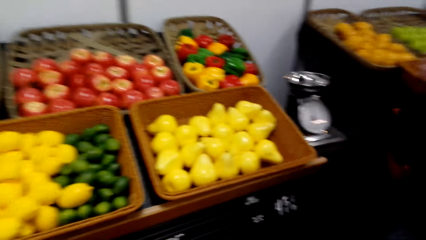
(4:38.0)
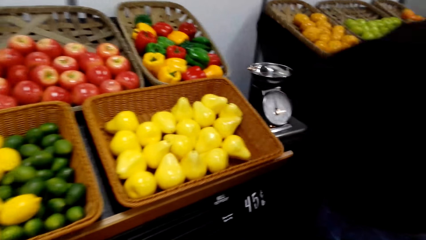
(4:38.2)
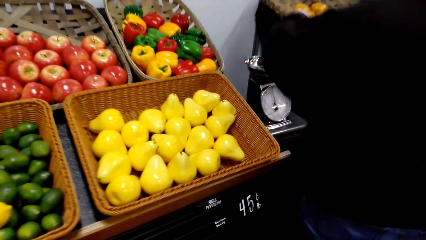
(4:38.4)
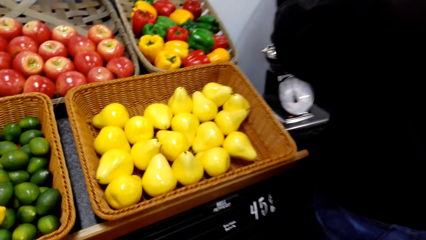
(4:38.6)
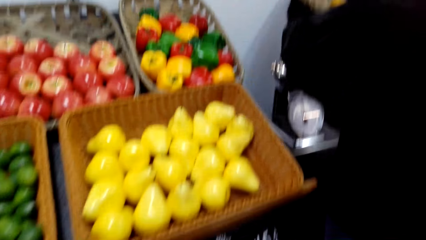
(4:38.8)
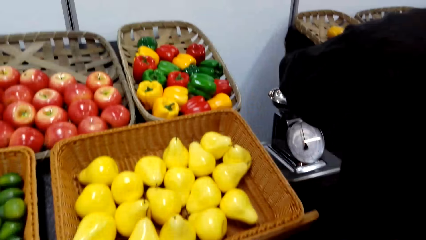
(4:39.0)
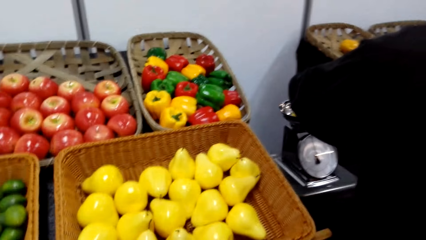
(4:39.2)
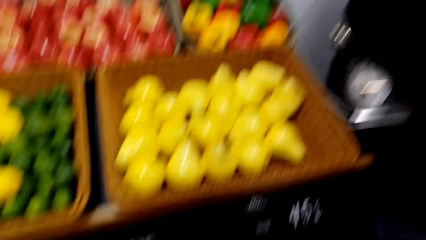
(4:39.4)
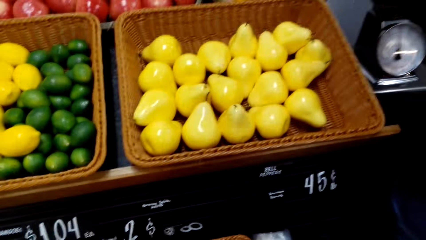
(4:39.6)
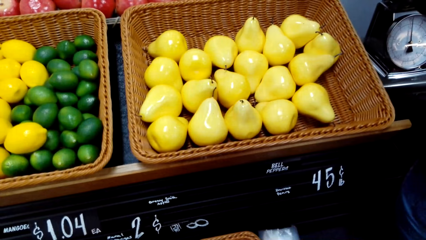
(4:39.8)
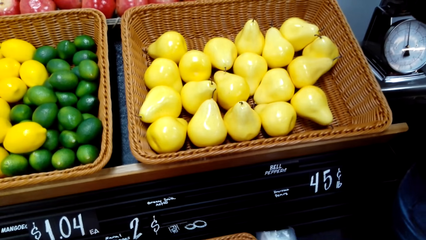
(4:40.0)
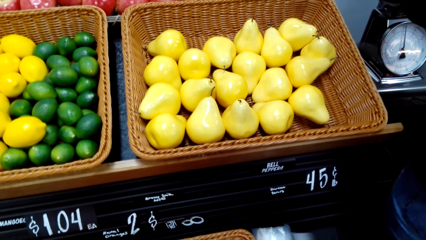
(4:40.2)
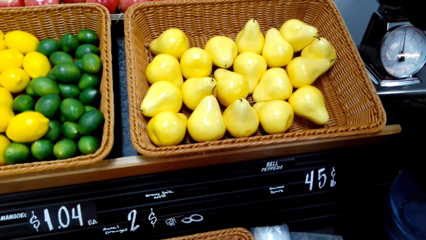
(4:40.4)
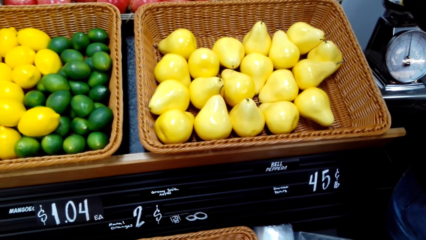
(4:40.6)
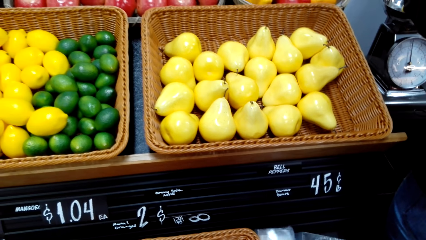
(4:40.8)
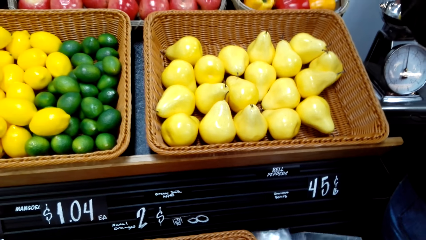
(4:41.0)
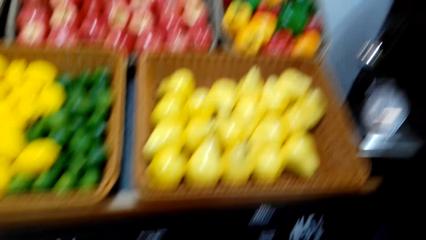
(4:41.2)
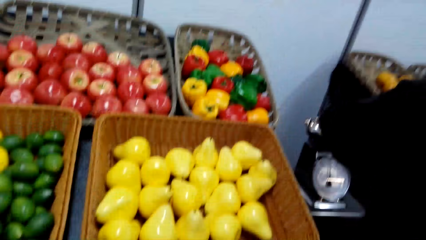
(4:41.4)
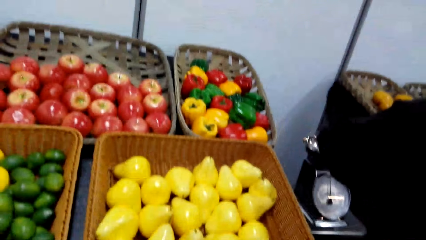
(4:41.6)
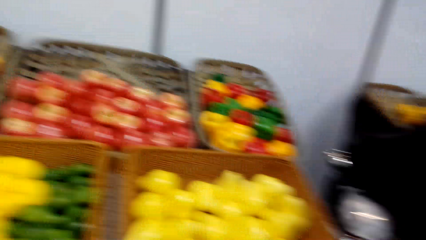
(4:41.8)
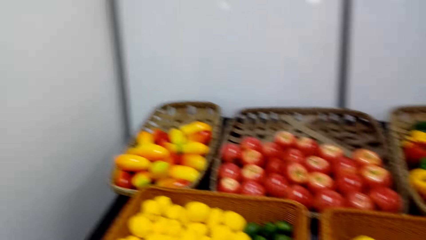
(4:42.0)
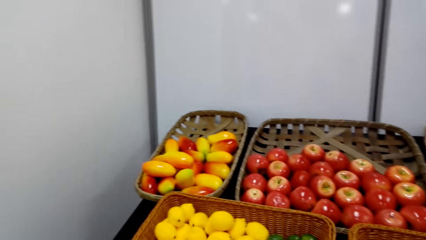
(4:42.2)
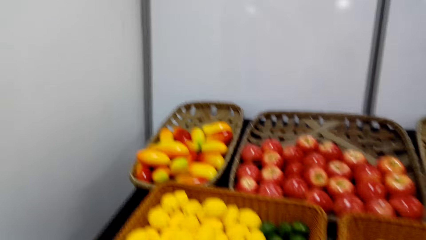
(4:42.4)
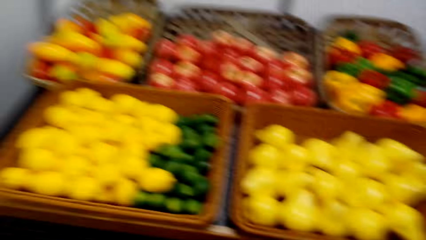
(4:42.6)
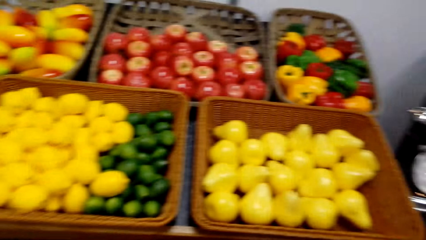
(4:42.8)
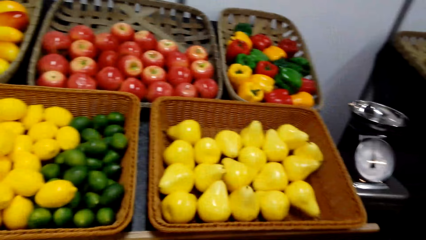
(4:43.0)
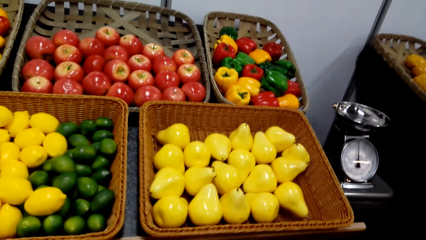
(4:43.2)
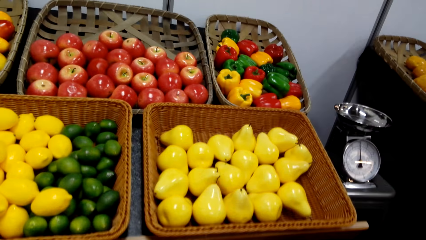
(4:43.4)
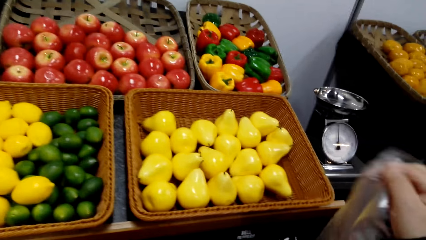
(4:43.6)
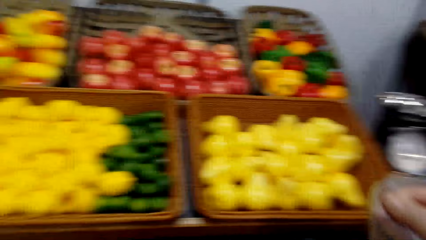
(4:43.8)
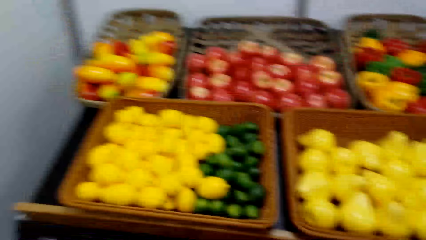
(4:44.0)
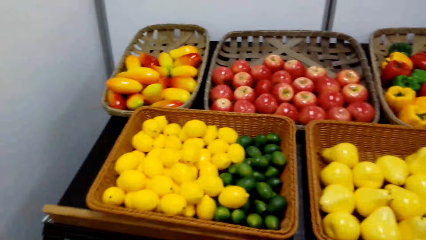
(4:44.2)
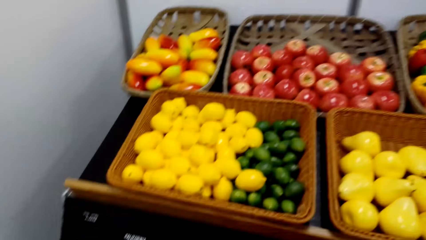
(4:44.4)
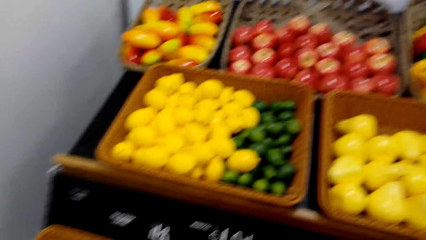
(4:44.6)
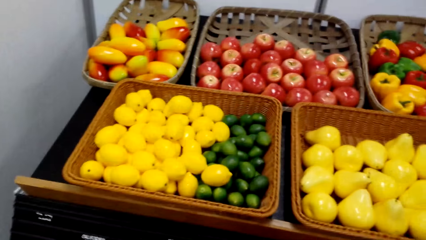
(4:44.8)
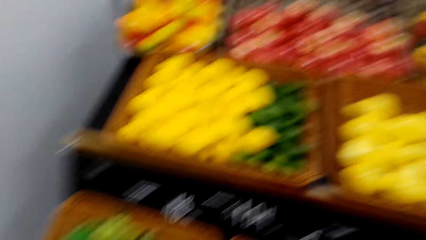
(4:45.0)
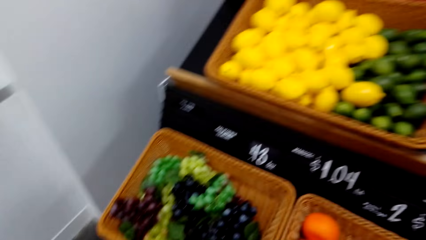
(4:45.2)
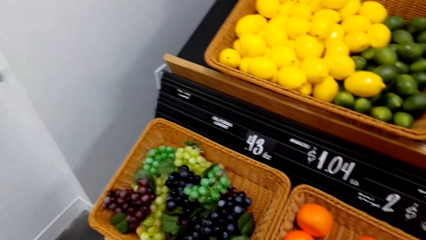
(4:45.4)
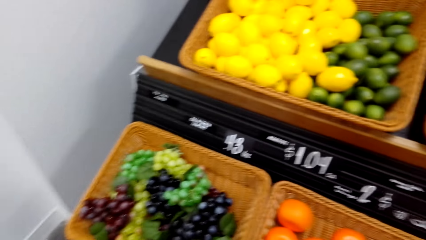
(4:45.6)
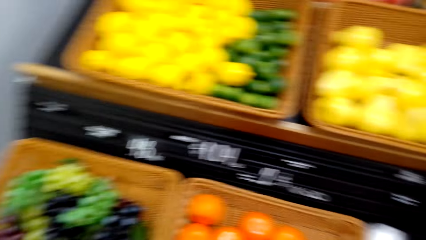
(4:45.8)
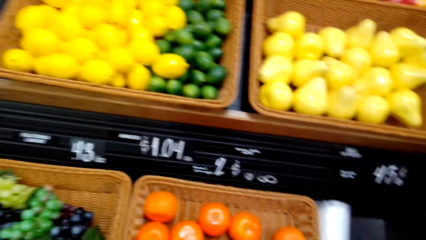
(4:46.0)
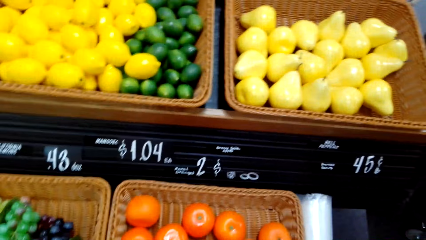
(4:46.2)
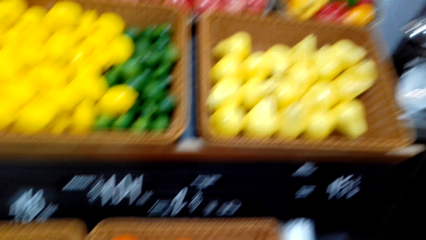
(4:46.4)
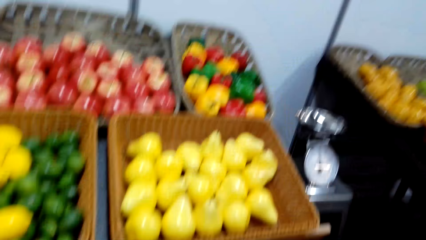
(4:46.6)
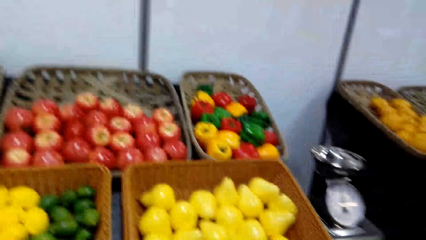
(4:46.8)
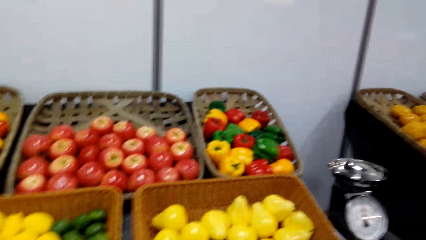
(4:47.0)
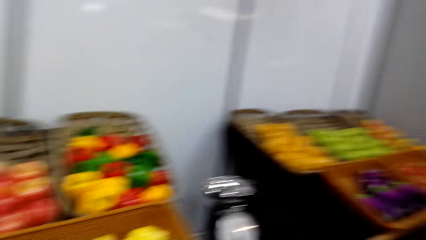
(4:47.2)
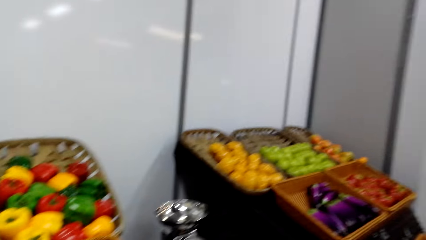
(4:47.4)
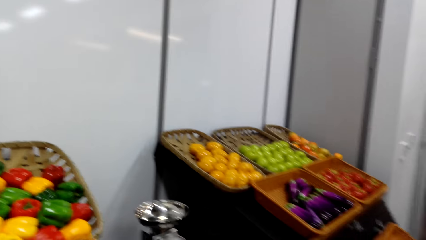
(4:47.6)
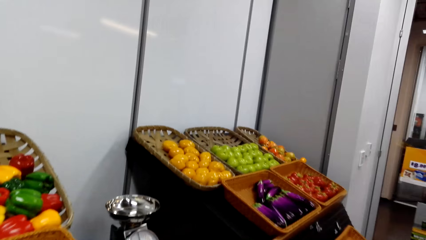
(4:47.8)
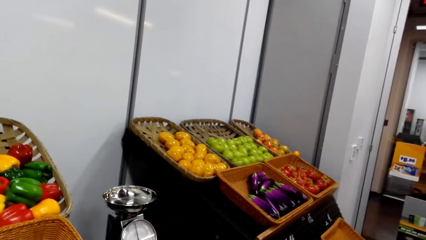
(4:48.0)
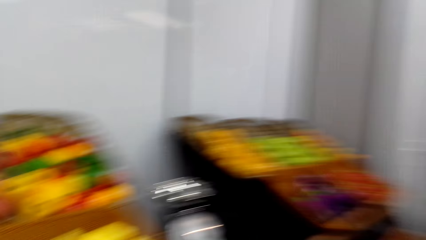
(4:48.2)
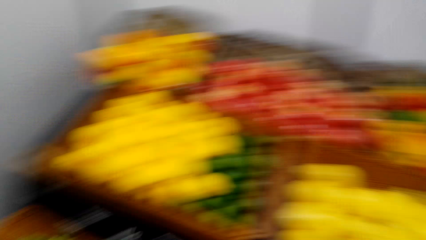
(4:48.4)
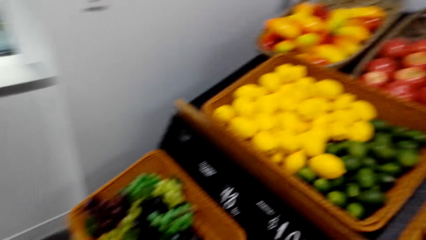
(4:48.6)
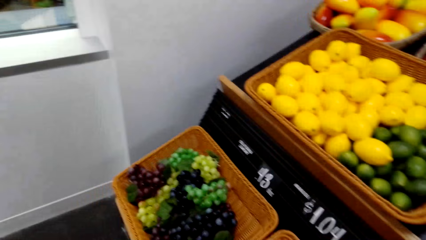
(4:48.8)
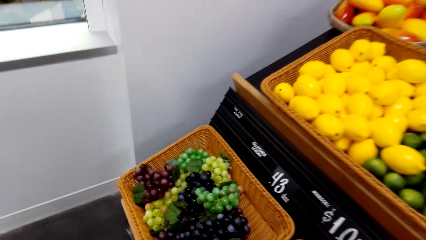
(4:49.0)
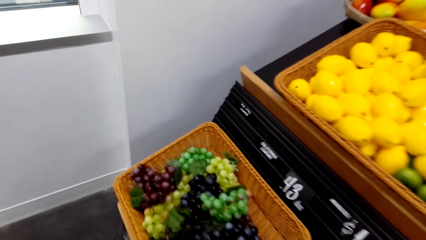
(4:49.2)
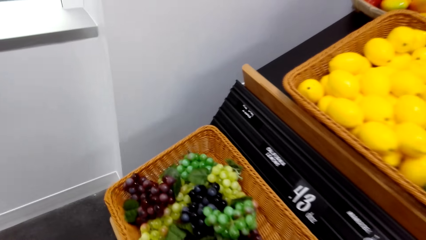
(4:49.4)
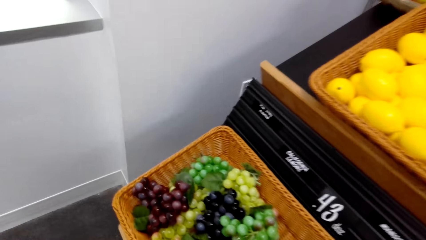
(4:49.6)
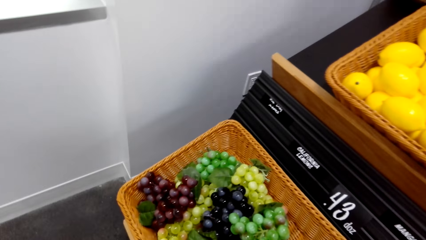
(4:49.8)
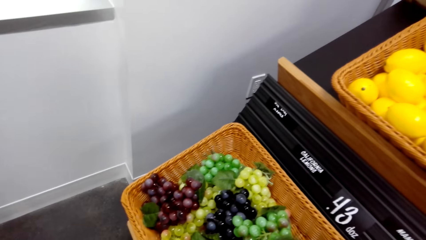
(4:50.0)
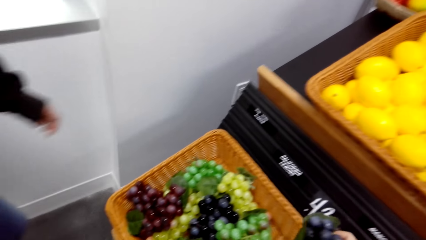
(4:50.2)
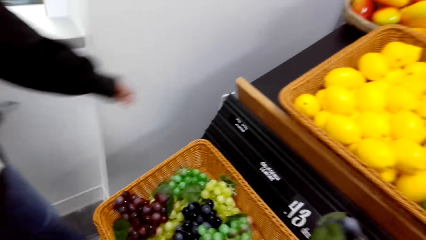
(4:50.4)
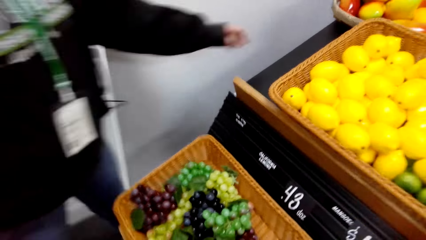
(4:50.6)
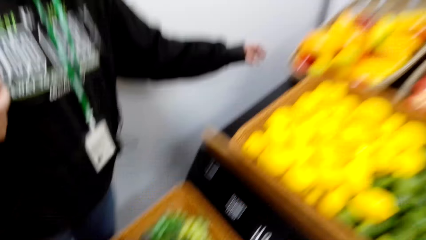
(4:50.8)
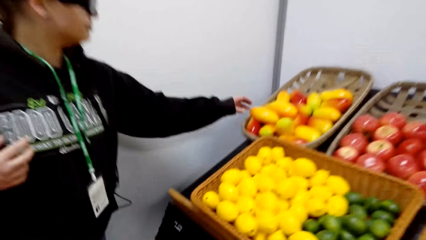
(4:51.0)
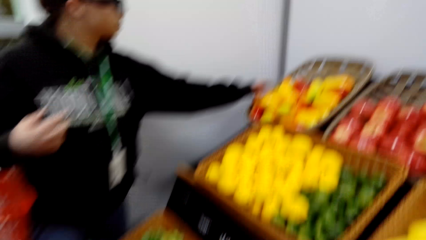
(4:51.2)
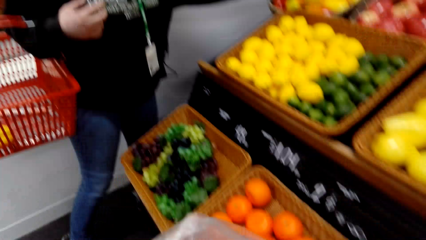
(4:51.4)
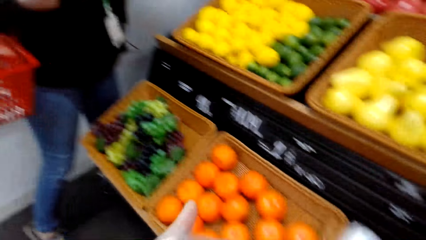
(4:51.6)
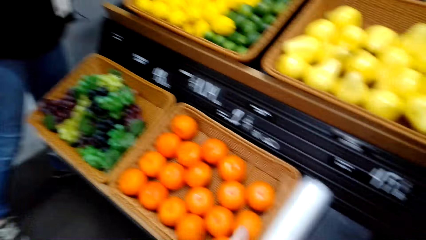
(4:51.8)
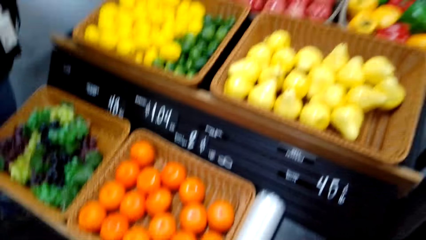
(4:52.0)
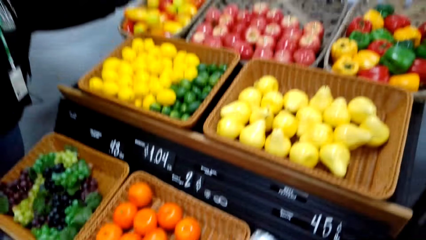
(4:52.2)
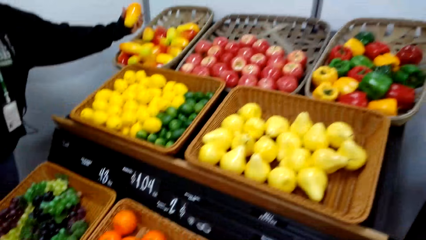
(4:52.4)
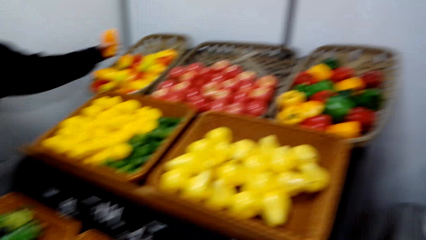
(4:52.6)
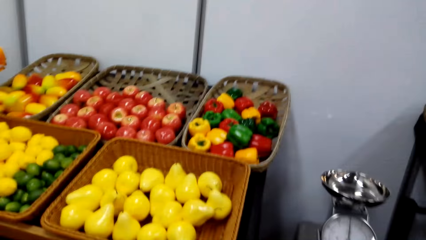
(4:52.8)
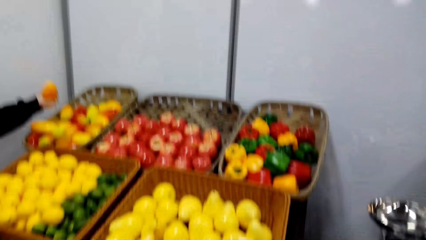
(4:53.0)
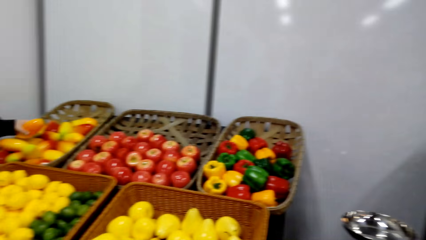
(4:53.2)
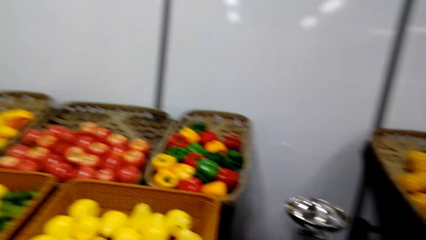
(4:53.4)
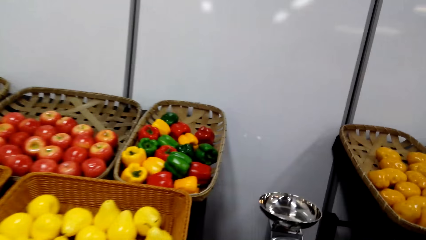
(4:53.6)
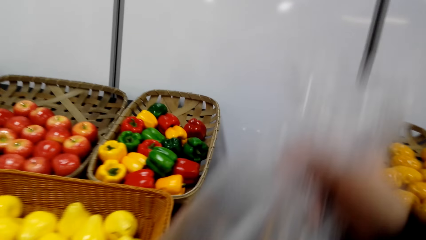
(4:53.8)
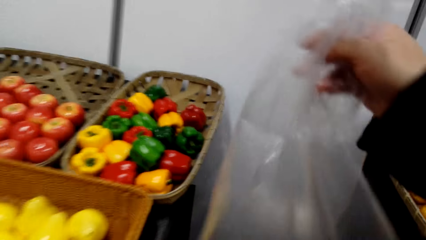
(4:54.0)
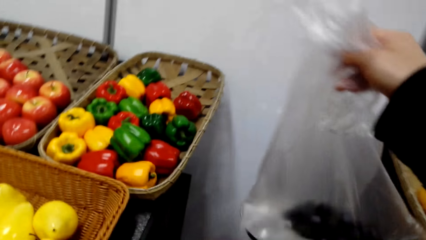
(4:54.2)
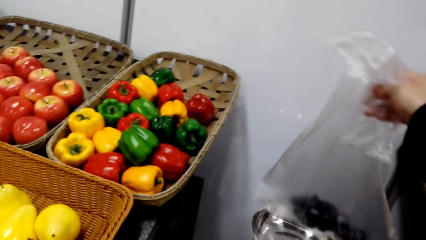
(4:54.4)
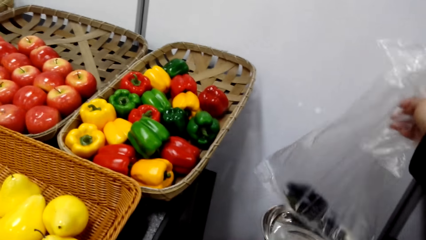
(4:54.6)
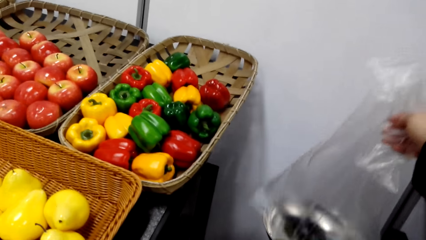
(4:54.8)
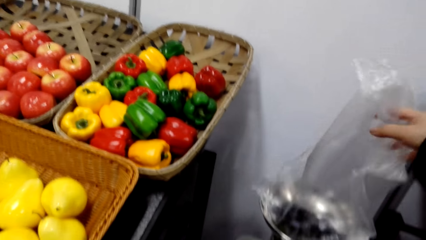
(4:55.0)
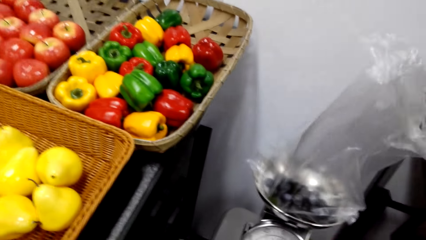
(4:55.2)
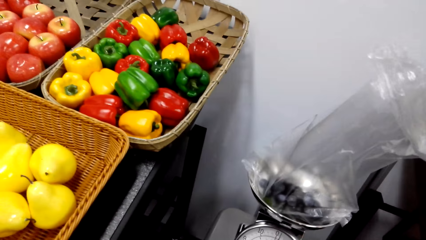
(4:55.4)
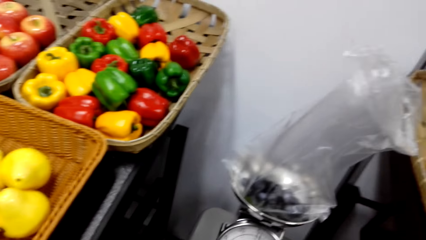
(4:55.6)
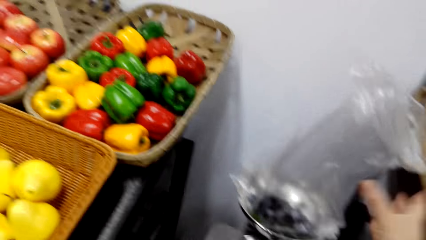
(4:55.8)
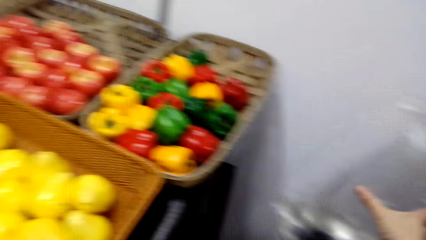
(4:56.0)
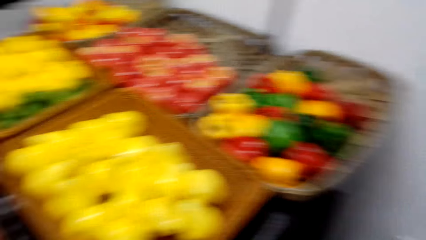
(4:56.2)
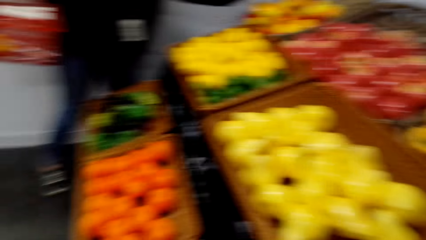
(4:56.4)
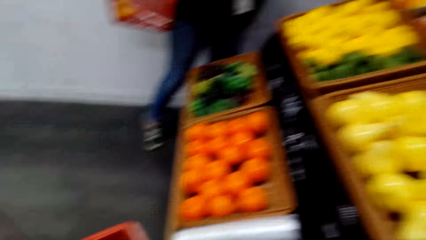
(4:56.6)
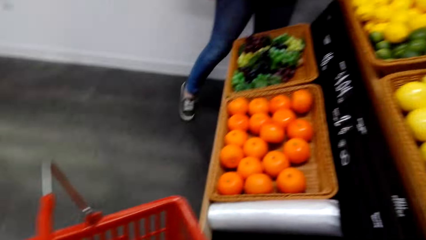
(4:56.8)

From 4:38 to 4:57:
The camera wearer moves around the fruit shelf. A person puts mangoes on a weighing scale. The camera wearer looks around. They straighten a nylon. They look around. They pick grapes on a tray. Another person picks apples on the tray. The camera wearer puts the grapes in the nylon. They put the grapes on the weighing scale. They look around.
